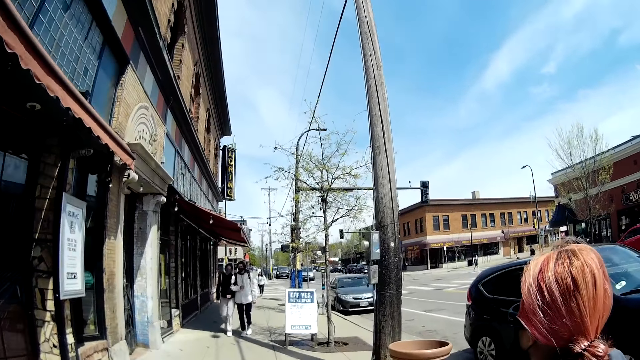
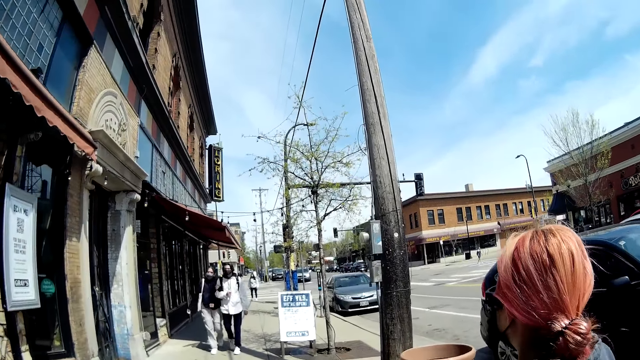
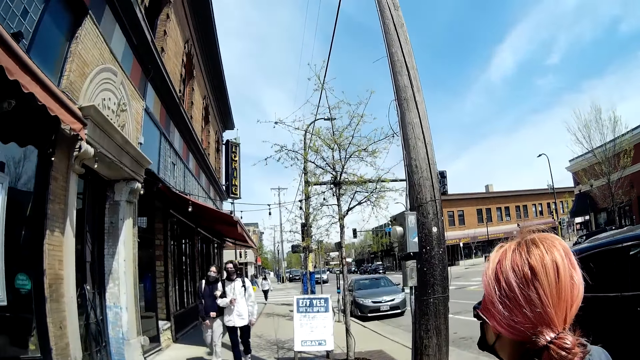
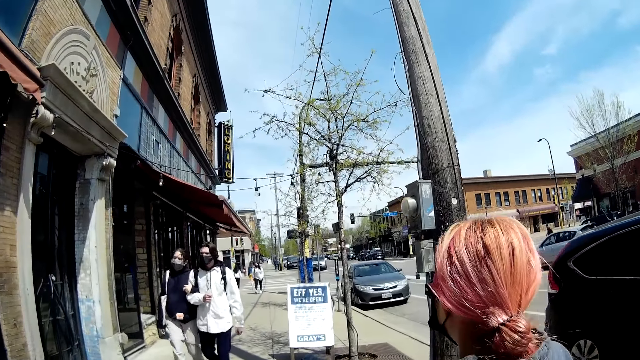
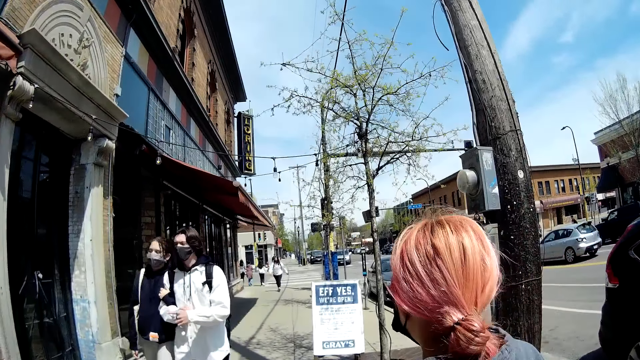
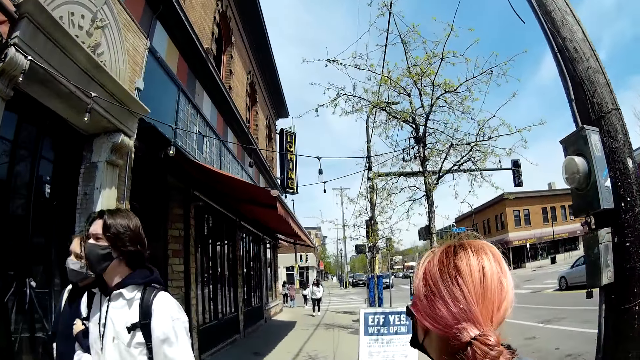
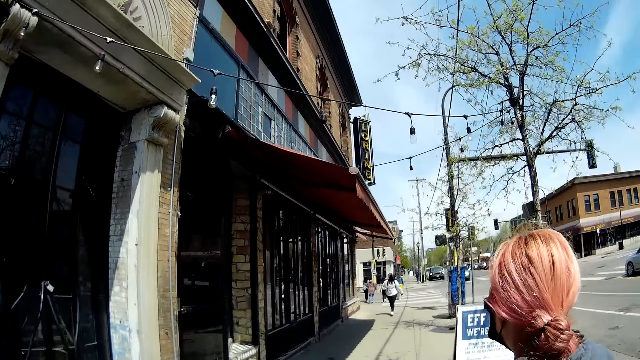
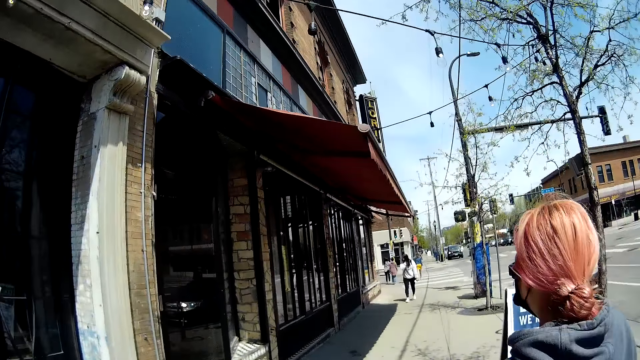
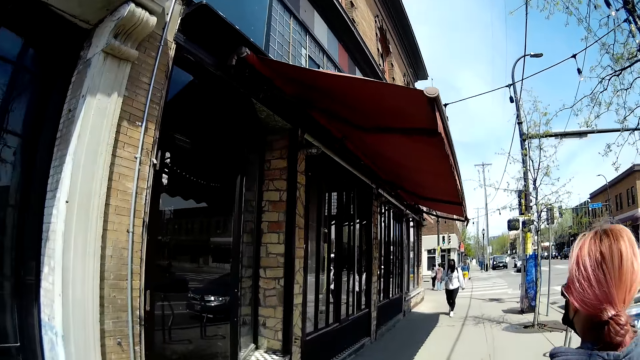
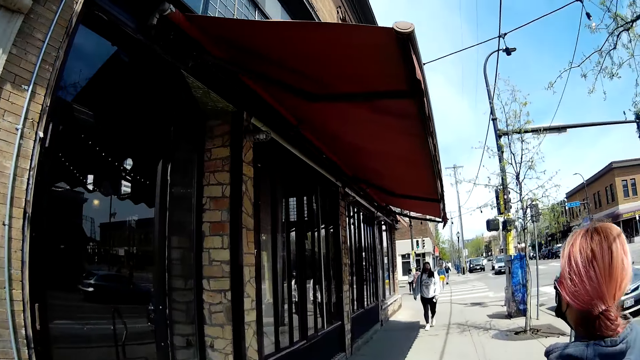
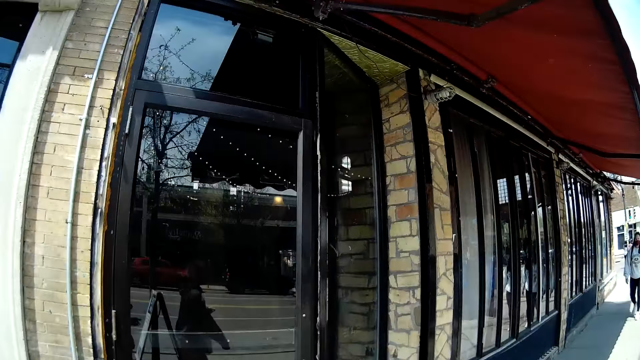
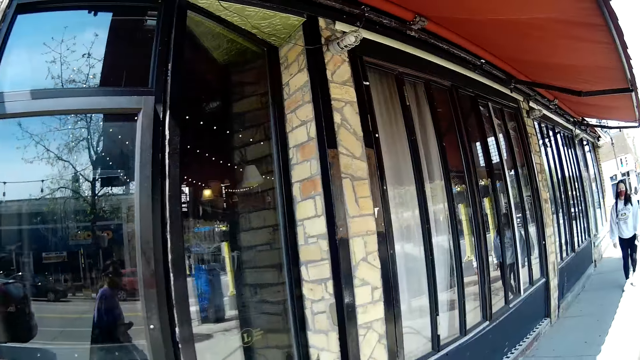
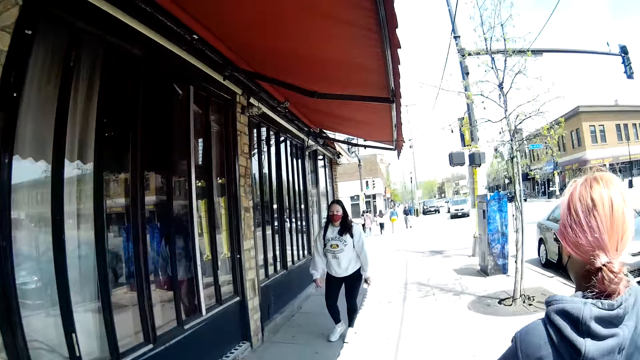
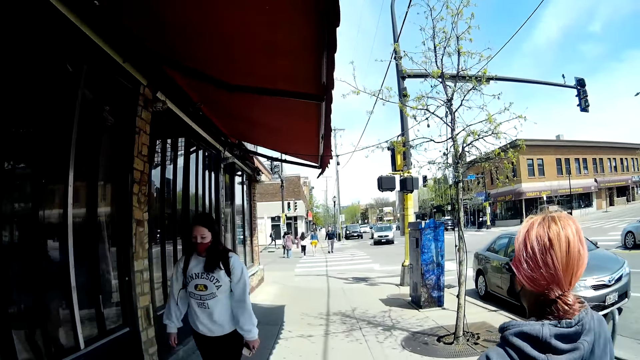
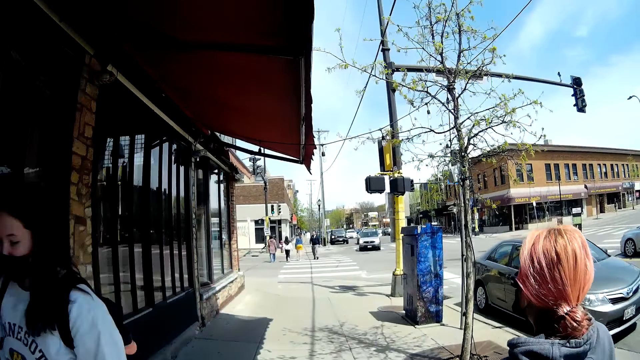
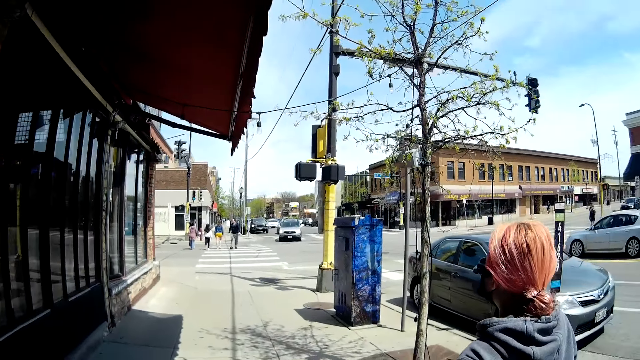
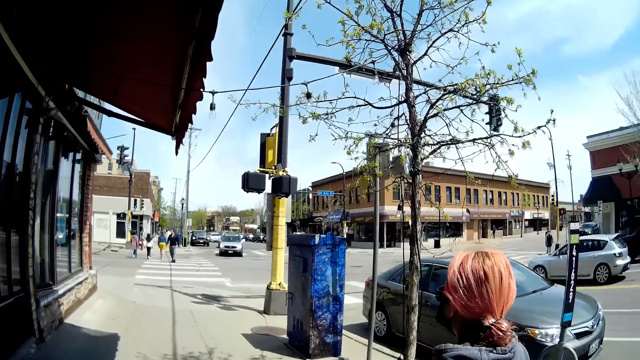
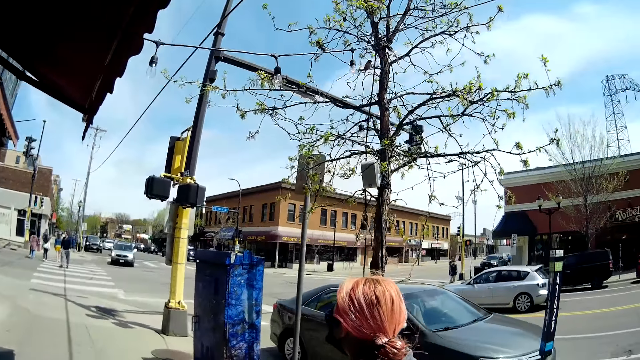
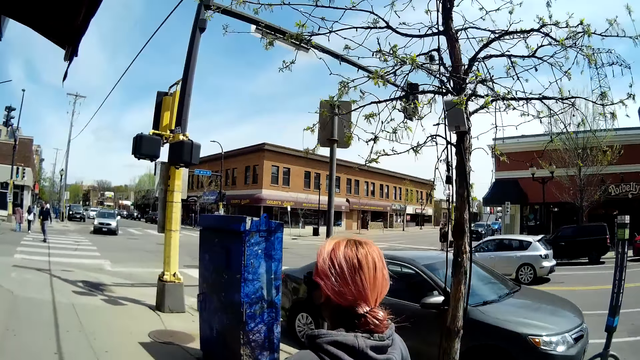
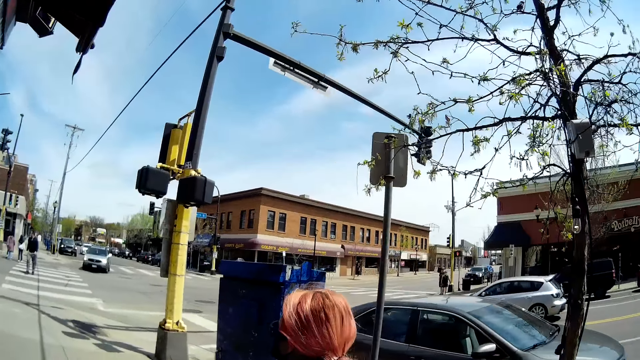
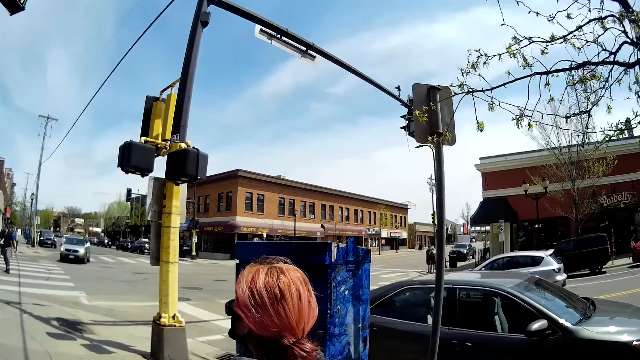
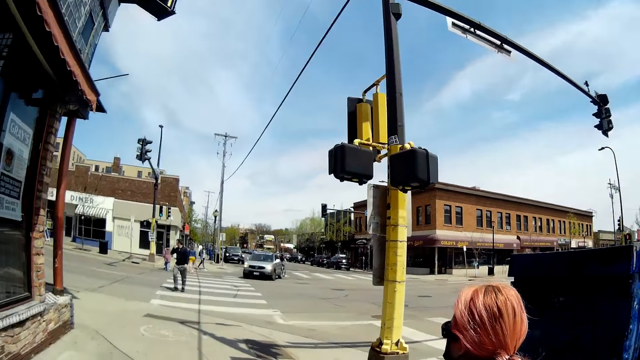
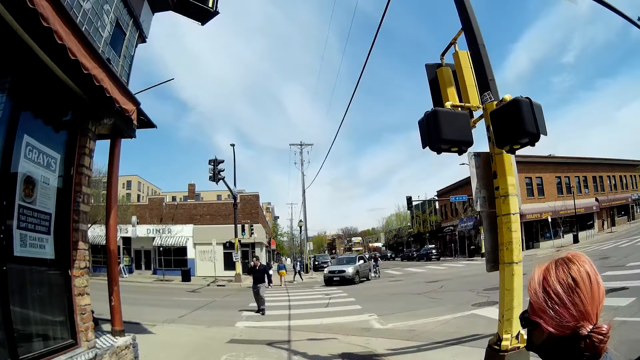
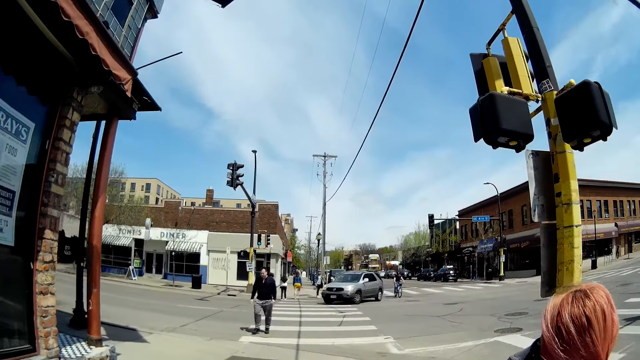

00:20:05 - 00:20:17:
A man and a woman walk past the camera wearer. Another woman walks past the camera wearer.

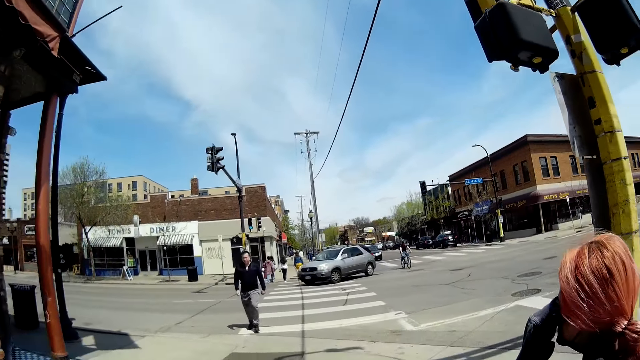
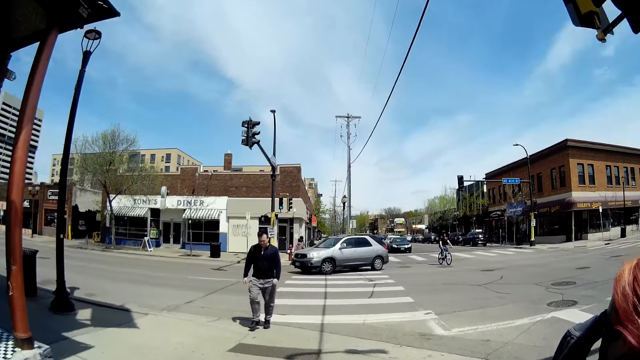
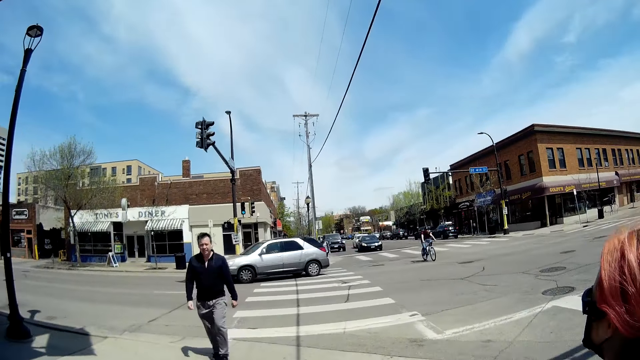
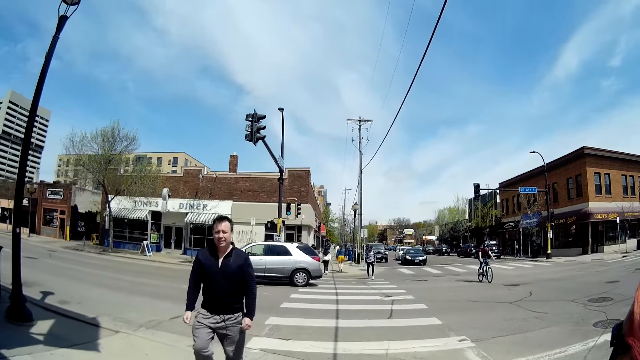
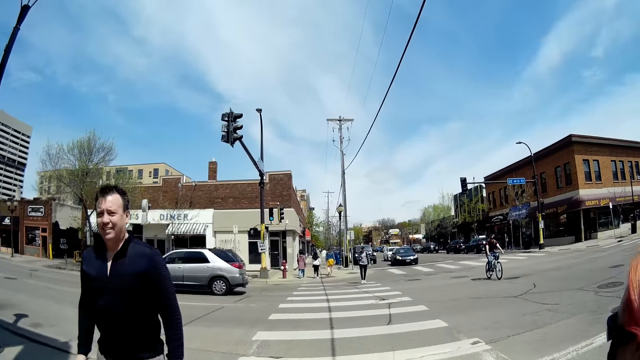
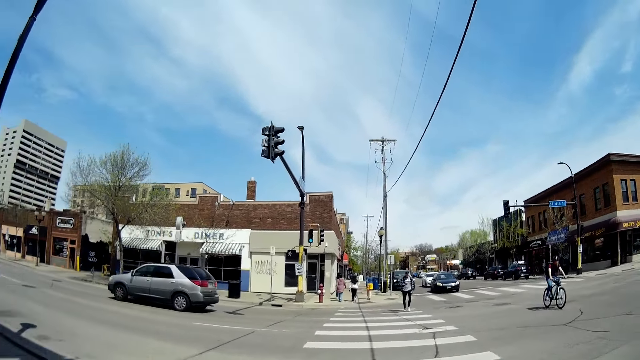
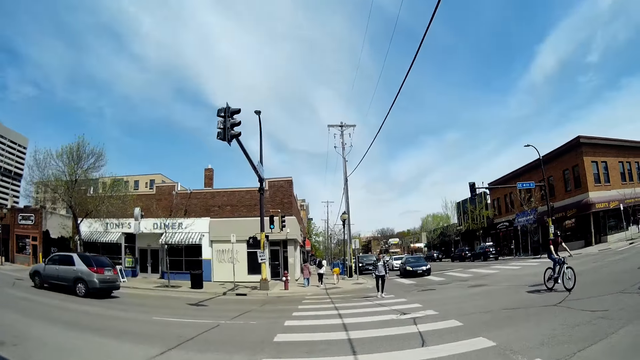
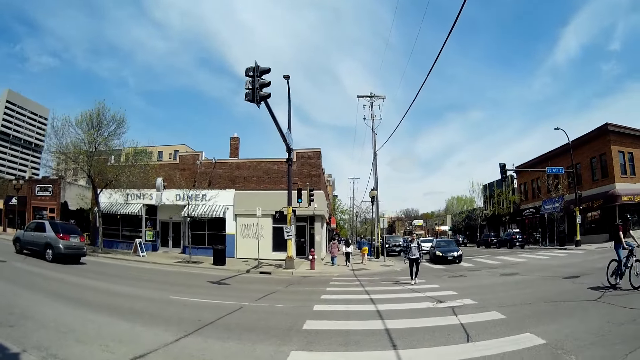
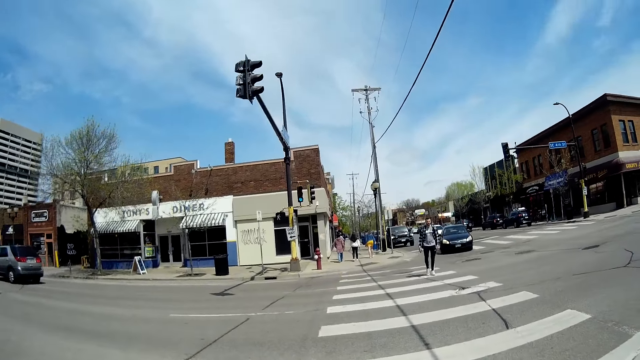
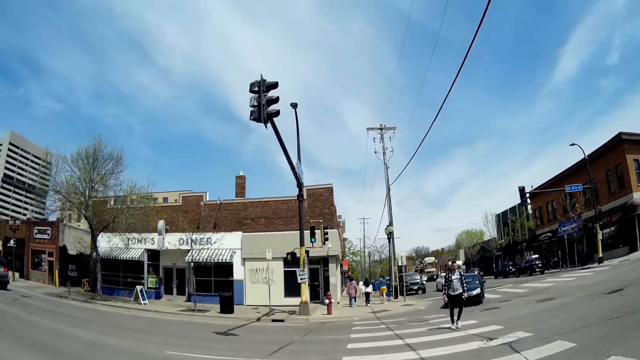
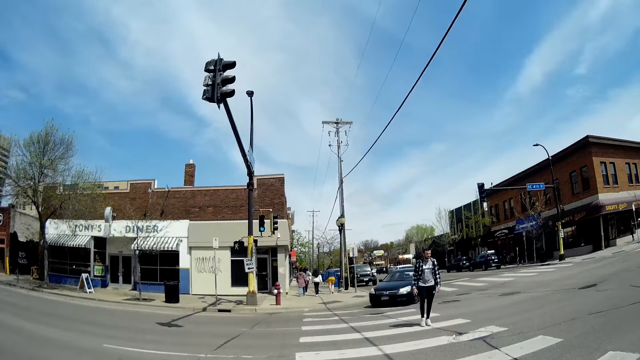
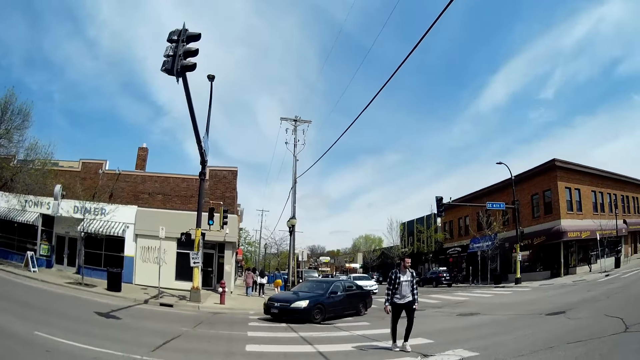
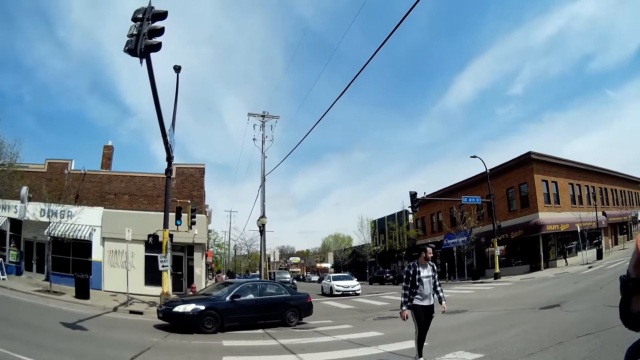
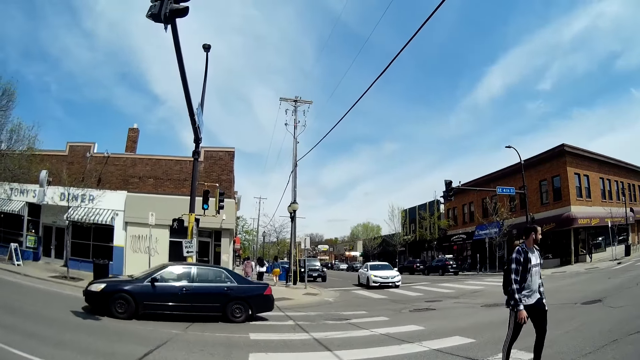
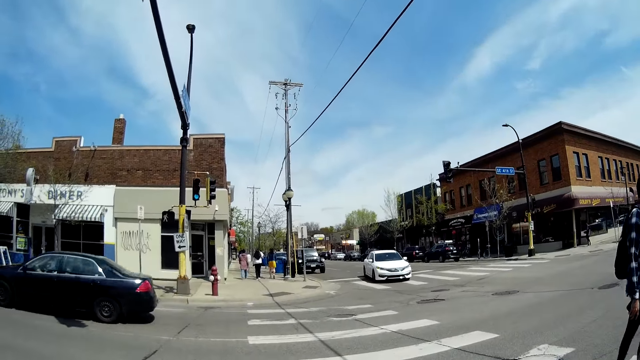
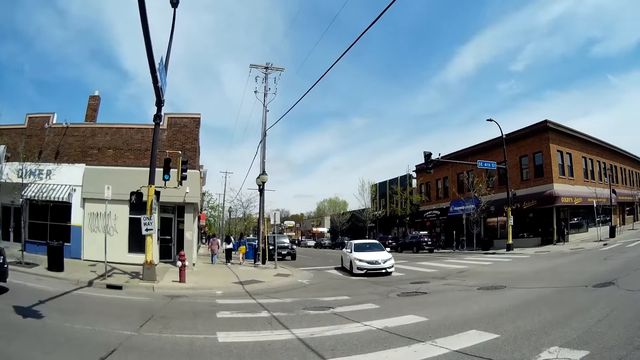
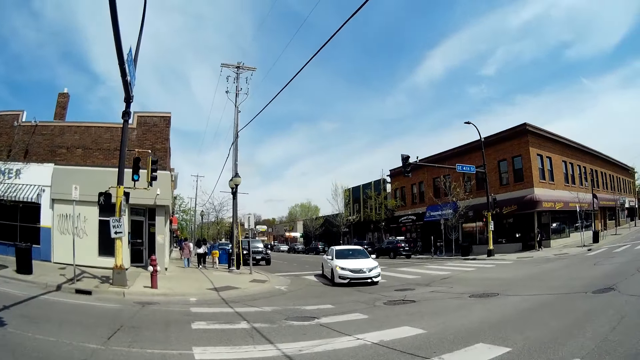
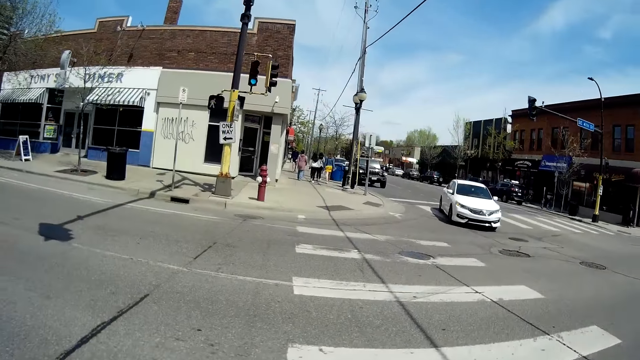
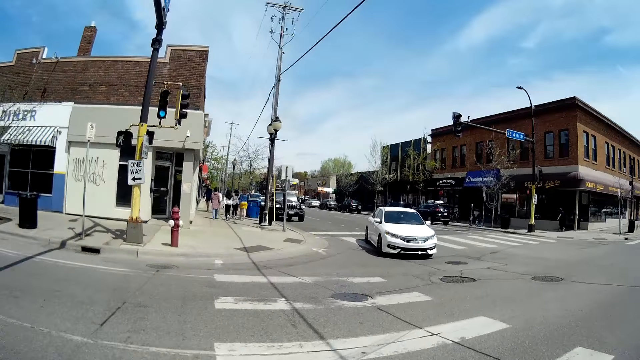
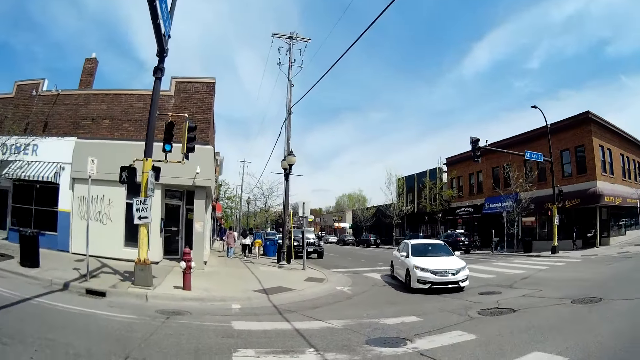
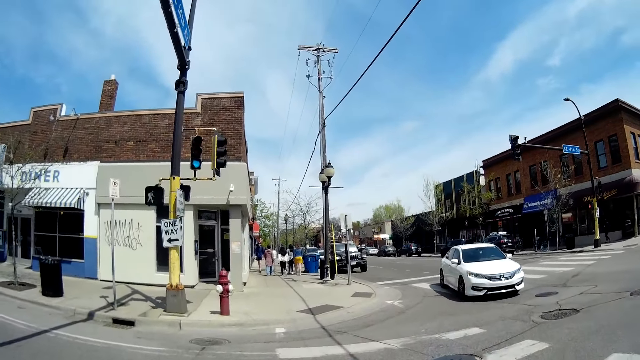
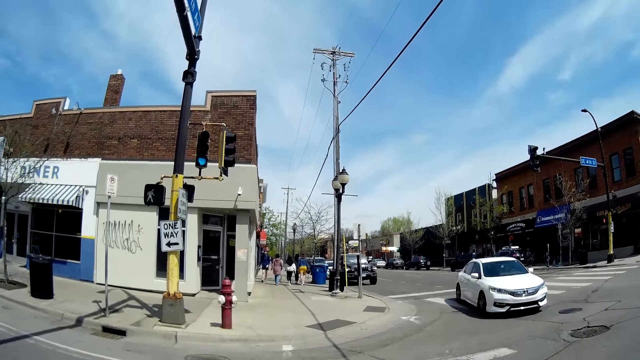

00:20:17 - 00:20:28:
A man walks past the camera wearer. The camera wearer is crossing the road. The woman speaks to them.
